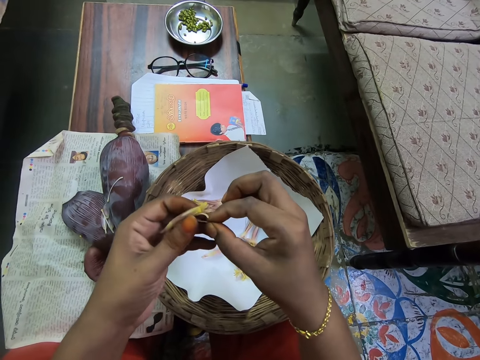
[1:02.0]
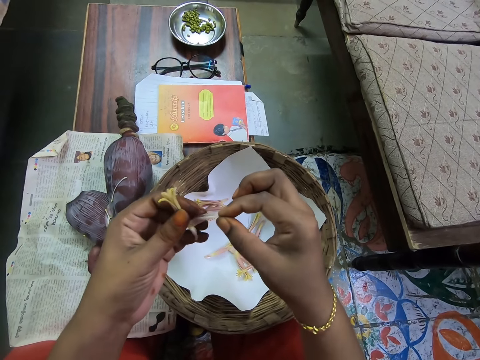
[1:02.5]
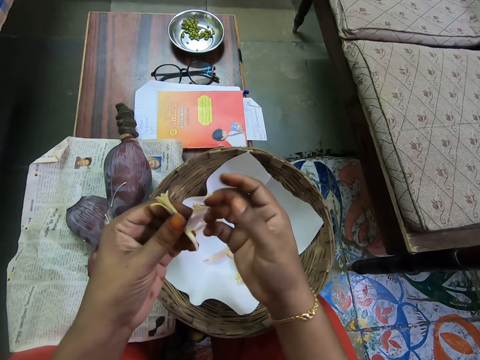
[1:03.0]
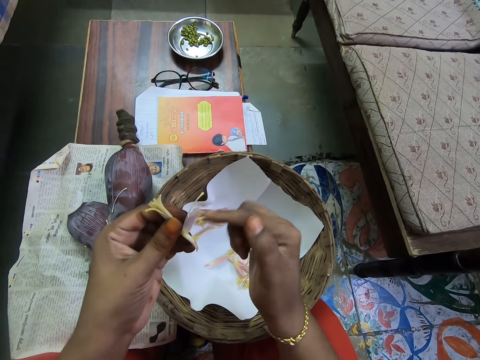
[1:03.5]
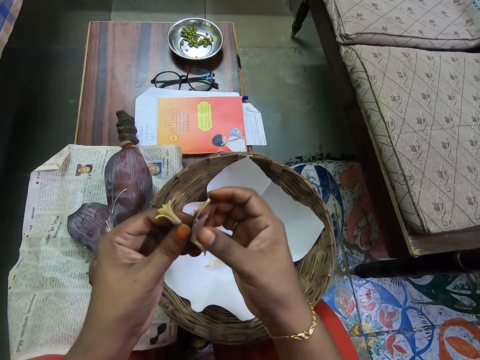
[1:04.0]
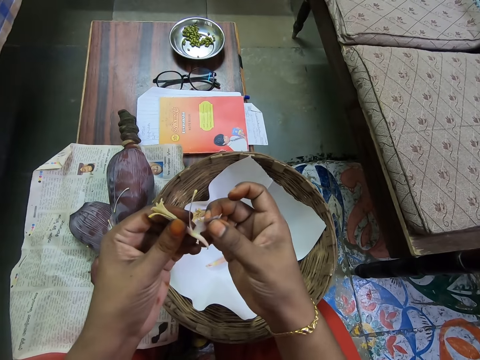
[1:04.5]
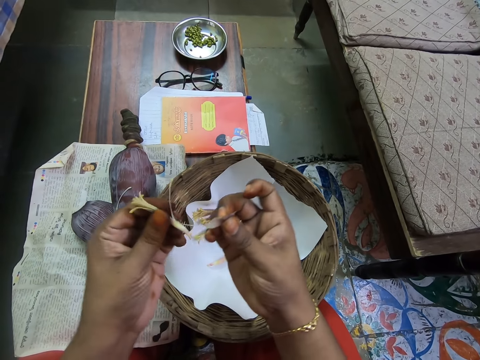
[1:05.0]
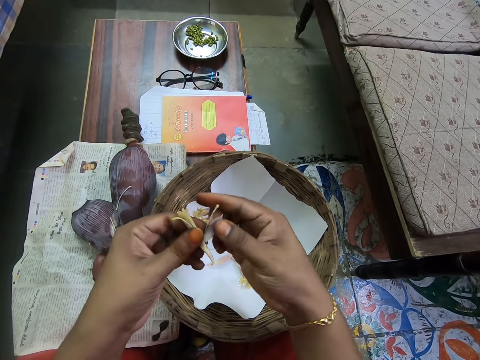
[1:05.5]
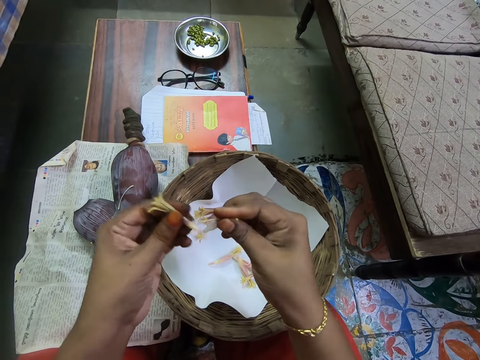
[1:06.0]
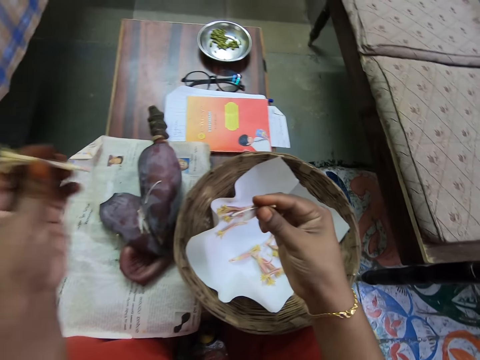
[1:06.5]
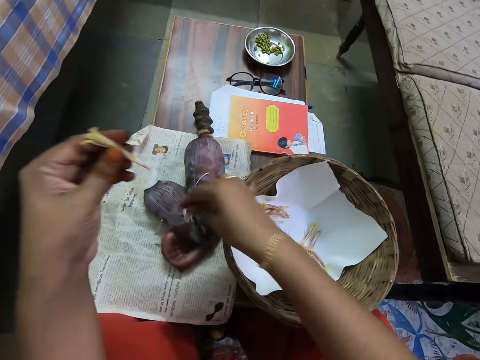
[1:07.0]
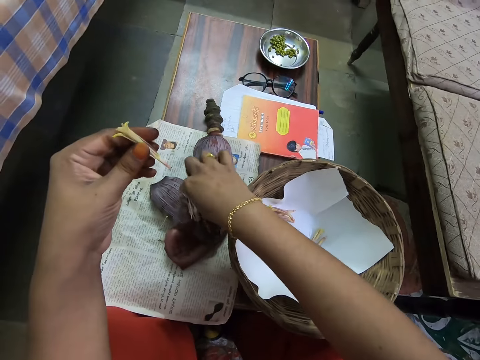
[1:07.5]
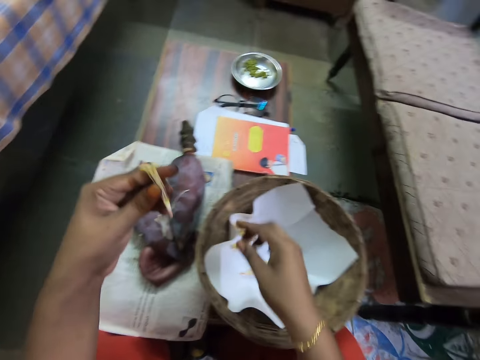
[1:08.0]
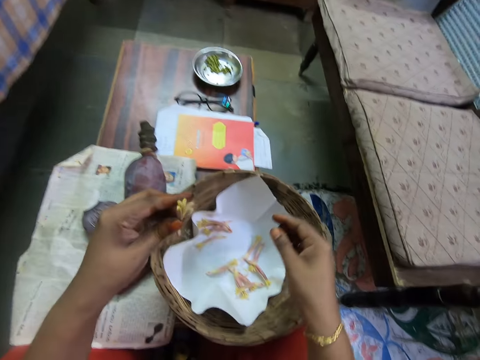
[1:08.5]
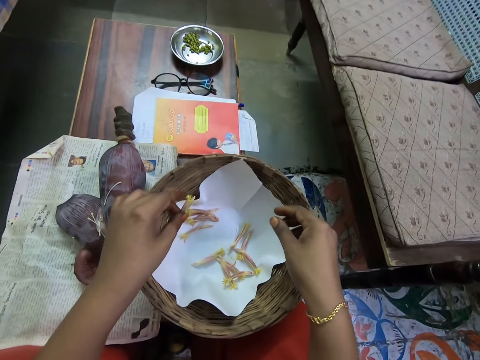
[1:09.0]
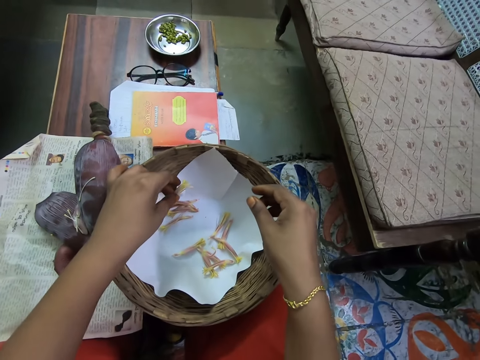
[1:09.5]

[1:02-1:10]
The camera wearer points her right hand at the banana flower in her left hand. She pulls the petal on the flower in her left hand with her right hand. She pulls a petal on the flower in her left hand with her right hand. She drops the petals in her right hand on the bud on the newspaper on the table. She converses with a woman.

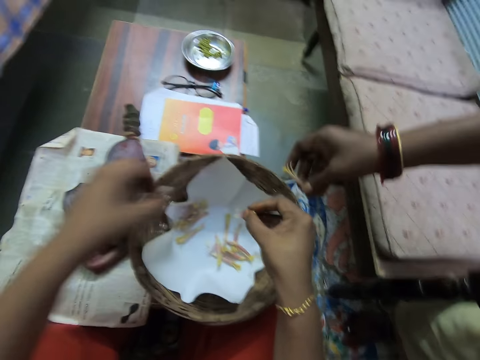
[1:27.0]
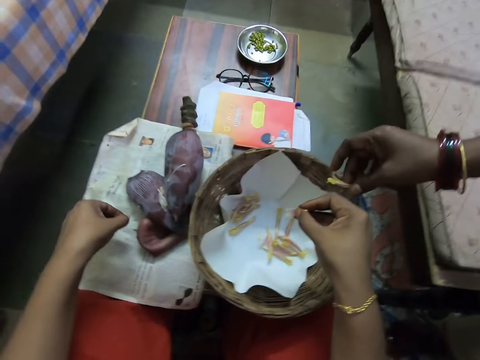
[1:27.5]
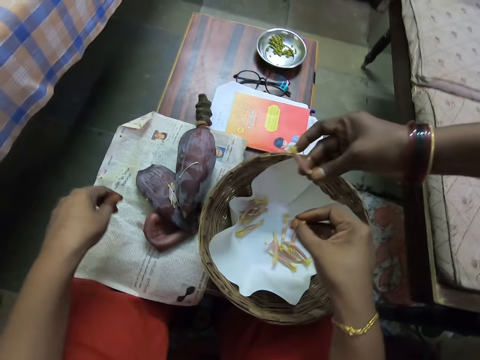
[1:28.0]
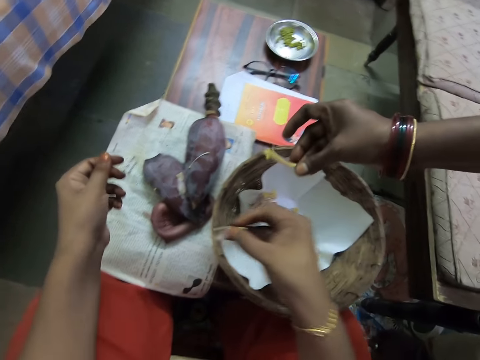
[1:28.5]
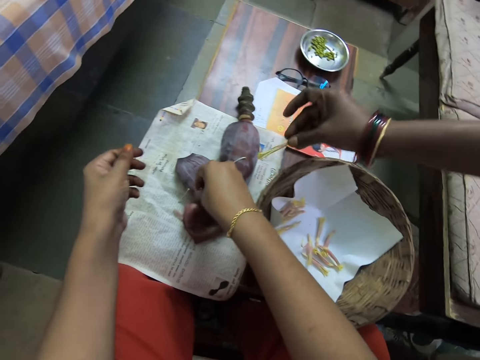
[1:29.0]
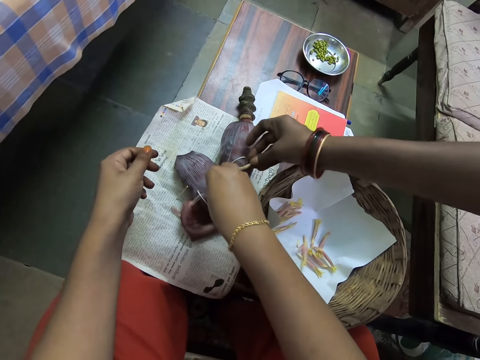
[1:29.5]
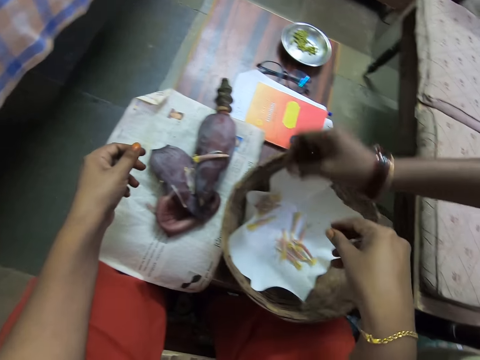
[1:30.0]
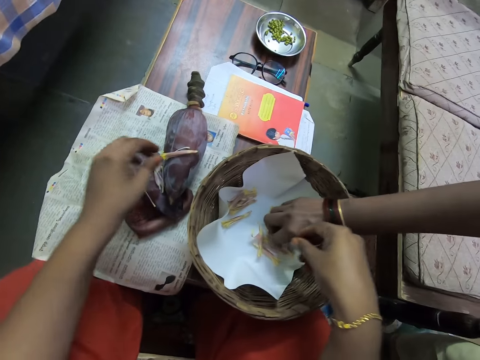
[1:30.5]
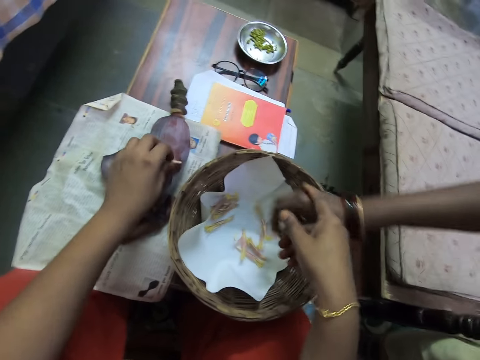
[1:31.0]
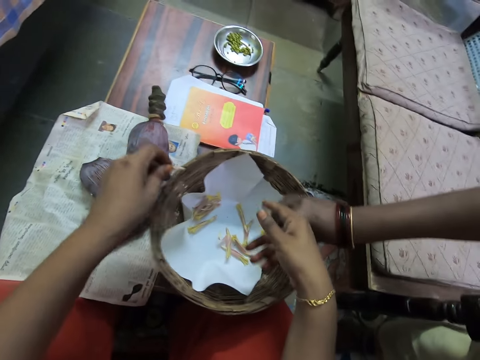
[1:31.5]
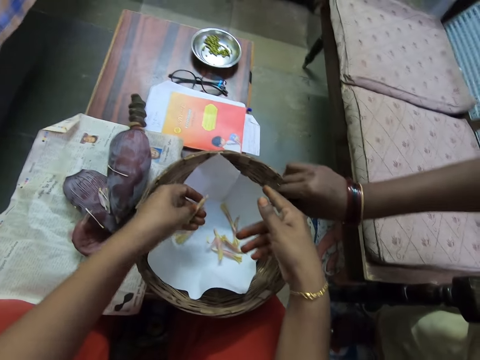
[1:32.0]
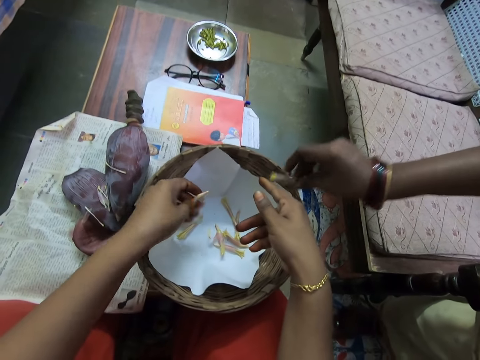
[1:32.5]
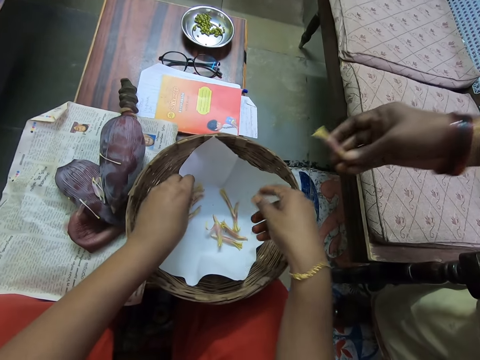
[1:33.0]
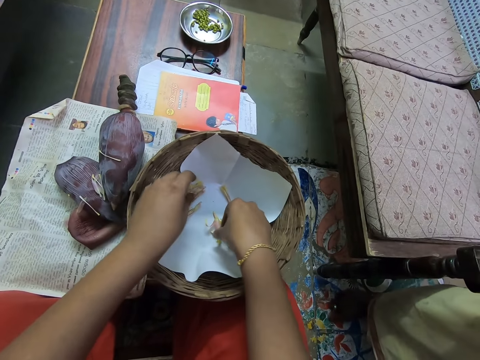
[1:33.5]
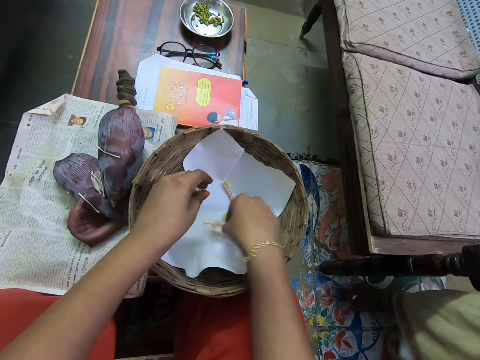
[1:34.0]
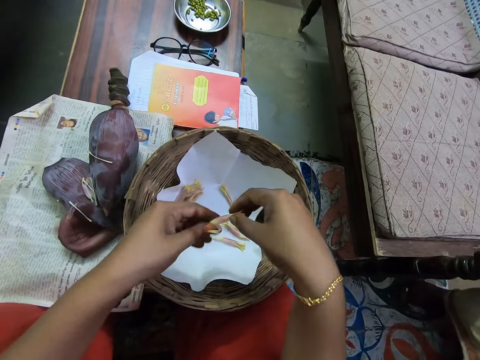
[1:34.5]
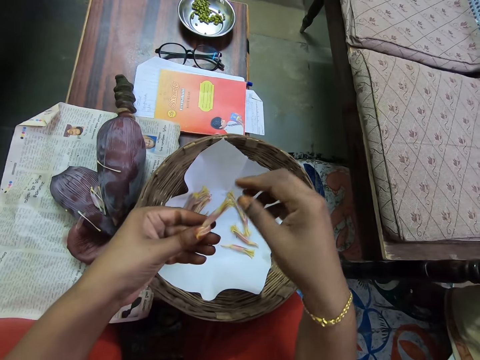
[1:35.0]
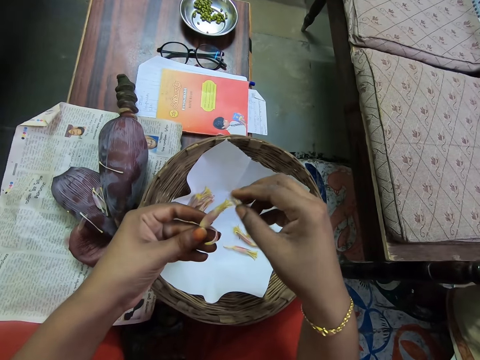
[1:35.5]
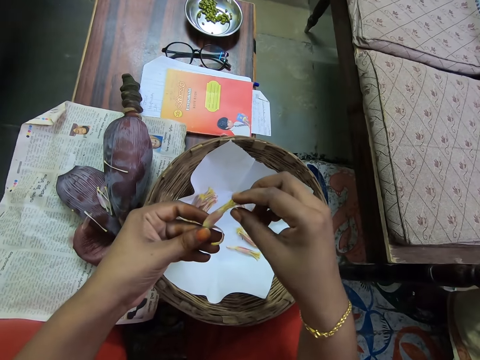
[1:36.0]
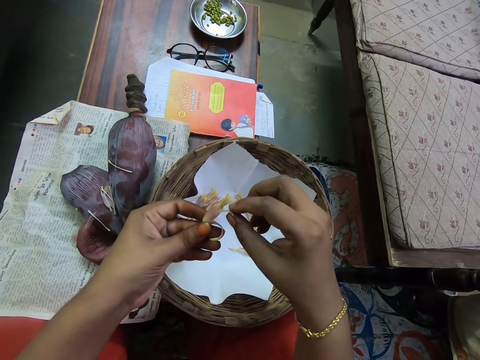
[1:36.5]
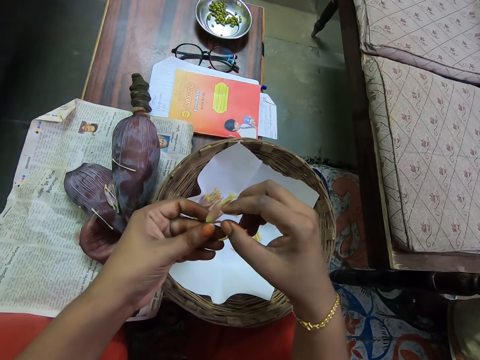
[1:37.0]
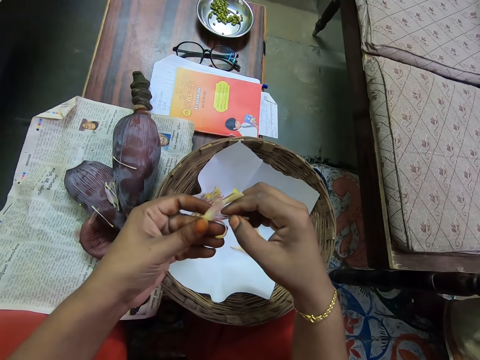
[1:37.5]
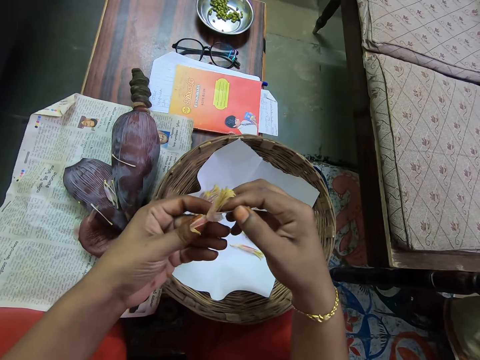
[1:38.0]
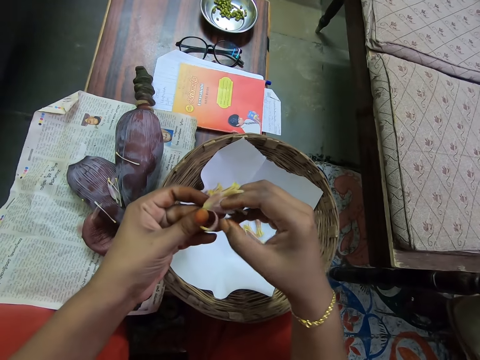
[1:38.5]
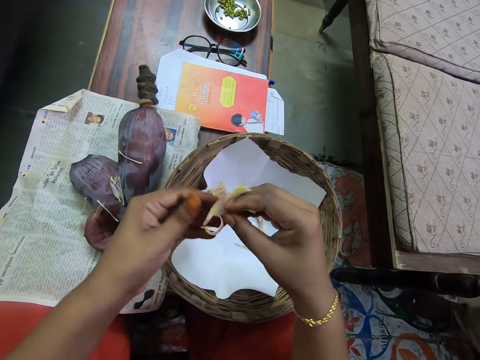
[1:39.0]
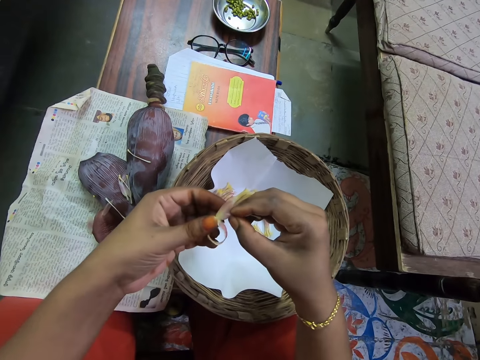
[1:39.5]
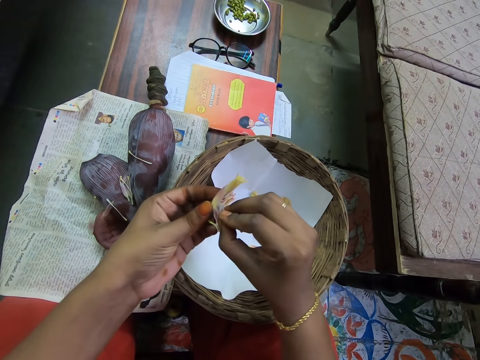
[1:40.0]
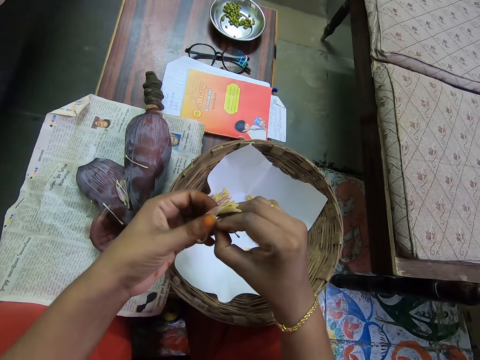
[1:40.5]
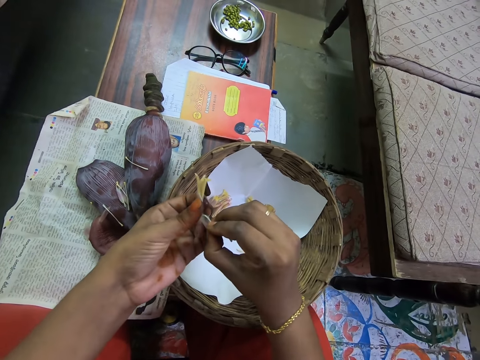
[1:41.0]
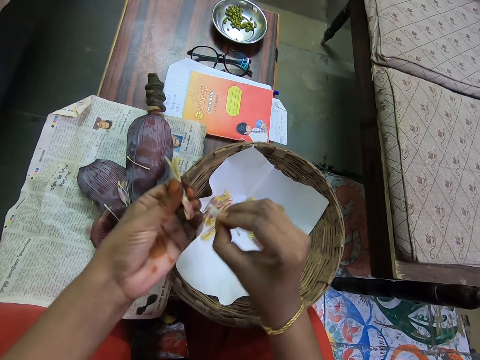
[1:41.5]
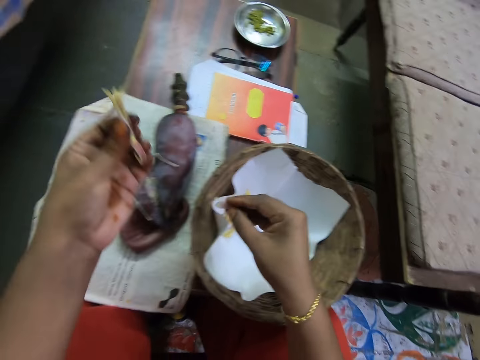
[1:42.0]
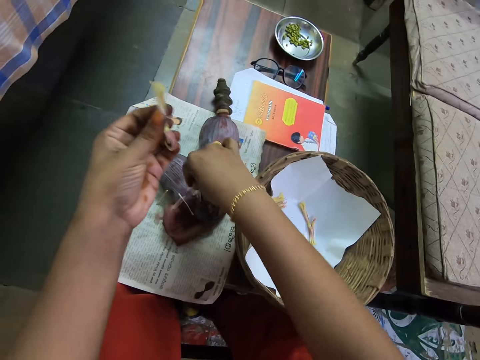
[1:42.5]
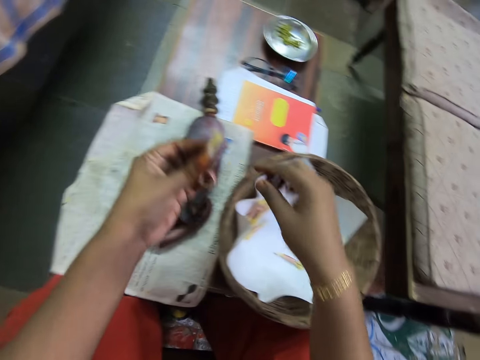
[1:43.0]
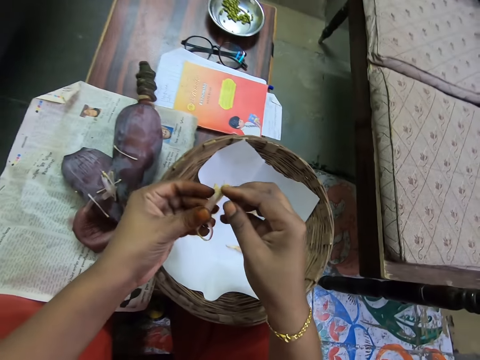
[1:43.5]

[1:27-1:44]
The camera wearer drops the petal in her left hand on the newspaper on the table. She converses with a woman. She drops the petal in her right hand on the bud on the newspaper on the table. The woman drops the flower in her right hand on the bud on the newspaper on the table. The woman picks a flower from the basket on the table with her right hand. The camera wearer converses with the woman. She lifts the flower on the bud on the newspaper on the table with her left hand. She drops the flower in her left hand in the woven basket on the table. She picks a banana flower from the basket on the table with her right hand. She passes the flower in her right hand to her left hand. She touches the banana flower. She pulls a petal on the flower in her left hand with her right hand. She pulls the petal on the flower in her left hand with her right hand. She drops the petal in her right hand on the bud on the newspaper on the table.
